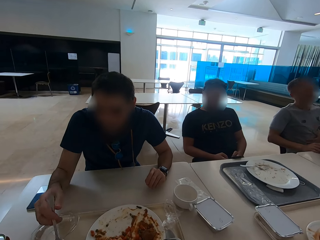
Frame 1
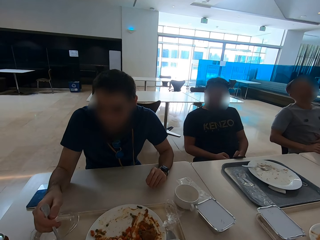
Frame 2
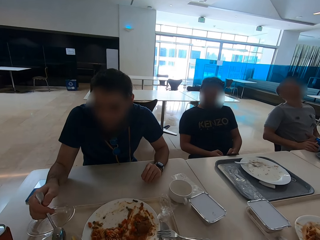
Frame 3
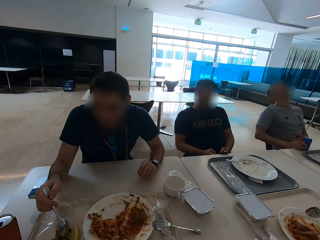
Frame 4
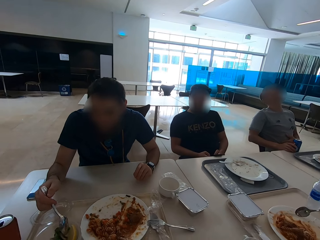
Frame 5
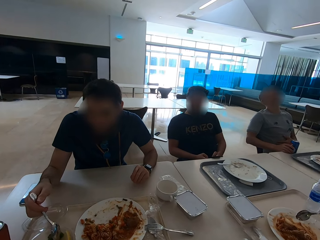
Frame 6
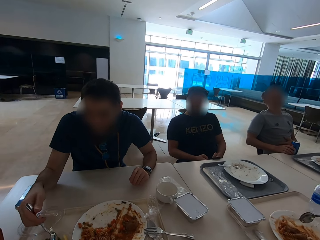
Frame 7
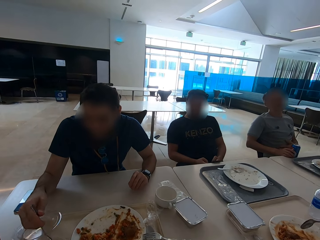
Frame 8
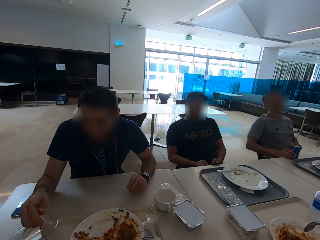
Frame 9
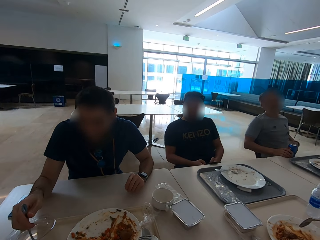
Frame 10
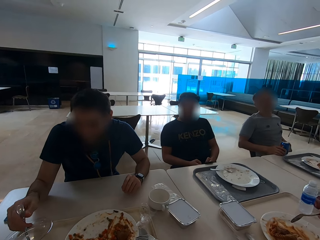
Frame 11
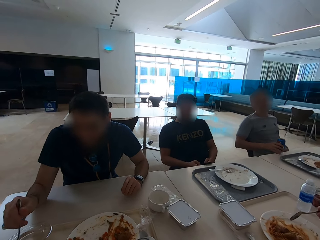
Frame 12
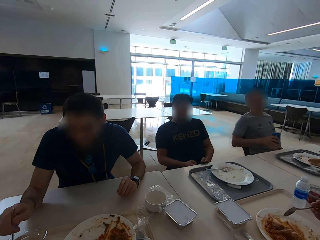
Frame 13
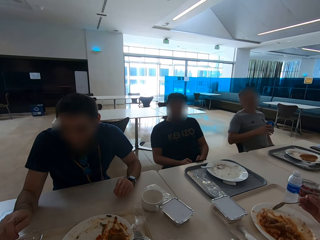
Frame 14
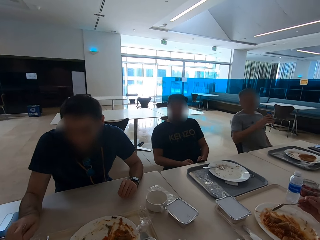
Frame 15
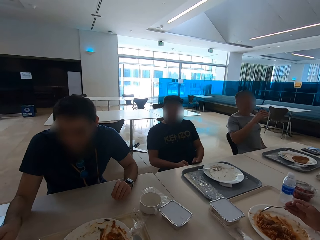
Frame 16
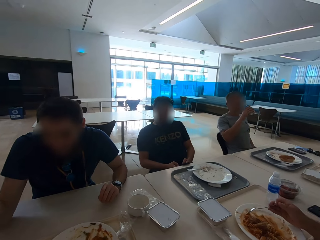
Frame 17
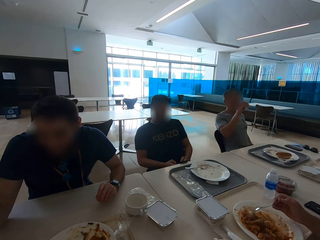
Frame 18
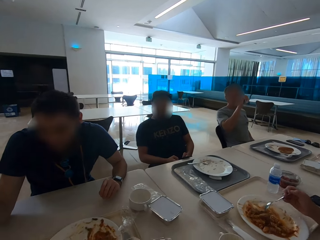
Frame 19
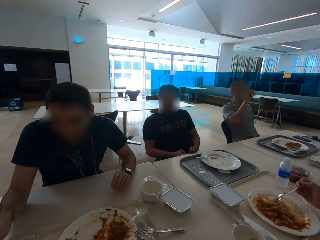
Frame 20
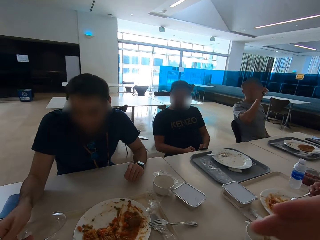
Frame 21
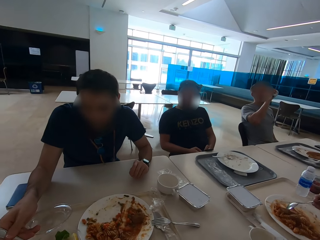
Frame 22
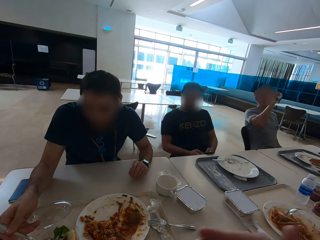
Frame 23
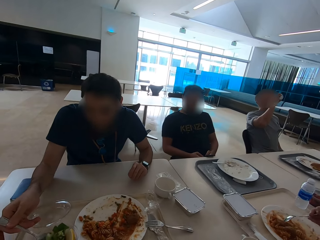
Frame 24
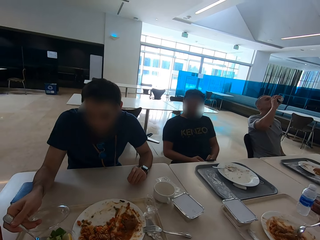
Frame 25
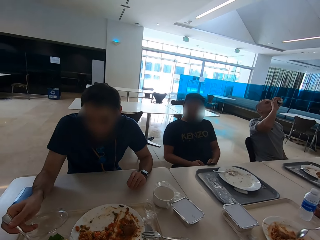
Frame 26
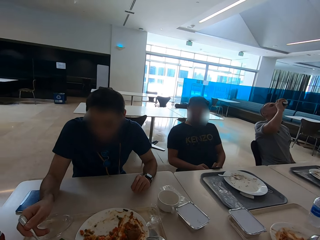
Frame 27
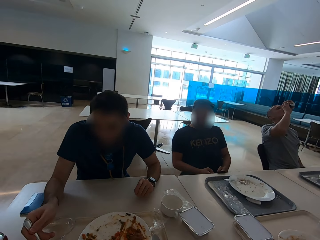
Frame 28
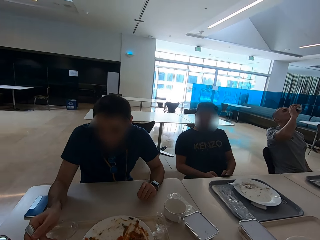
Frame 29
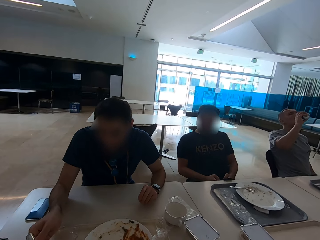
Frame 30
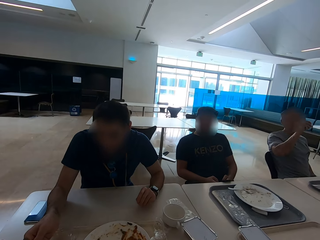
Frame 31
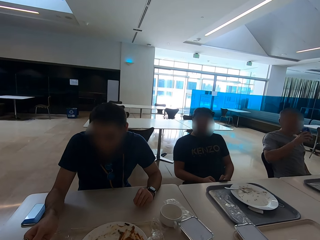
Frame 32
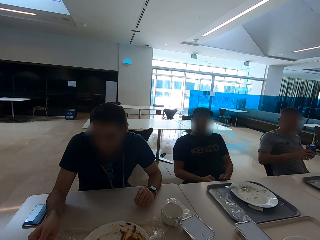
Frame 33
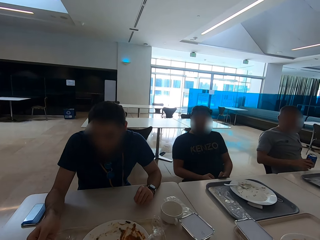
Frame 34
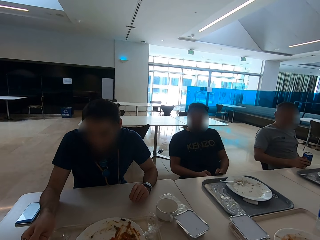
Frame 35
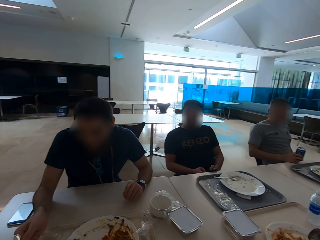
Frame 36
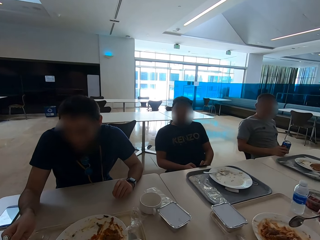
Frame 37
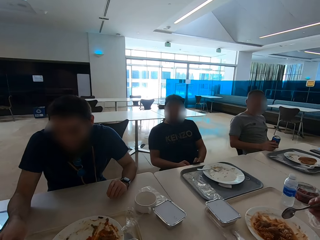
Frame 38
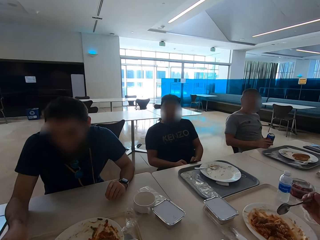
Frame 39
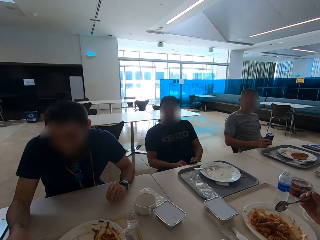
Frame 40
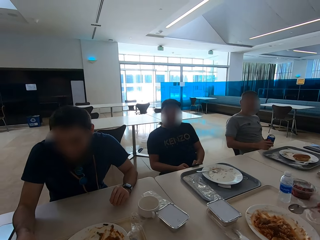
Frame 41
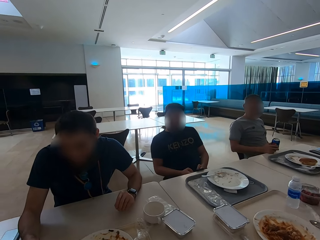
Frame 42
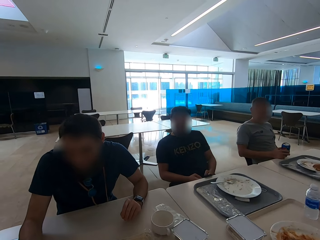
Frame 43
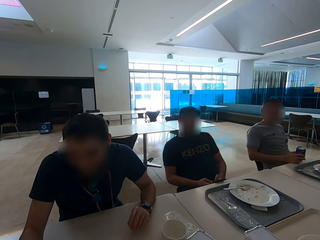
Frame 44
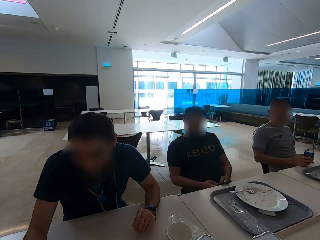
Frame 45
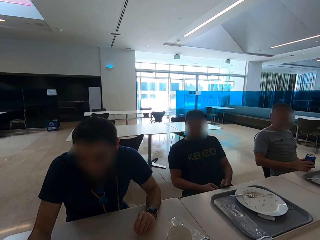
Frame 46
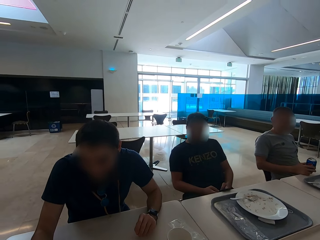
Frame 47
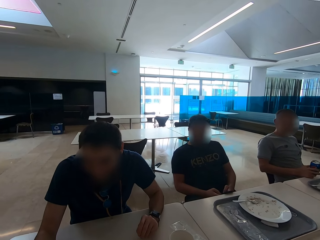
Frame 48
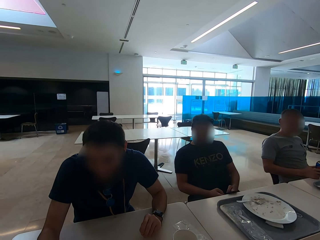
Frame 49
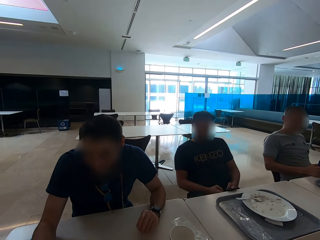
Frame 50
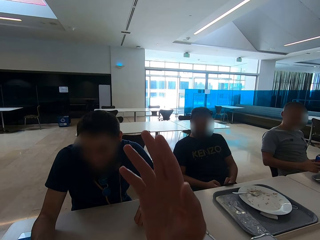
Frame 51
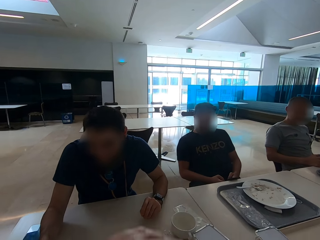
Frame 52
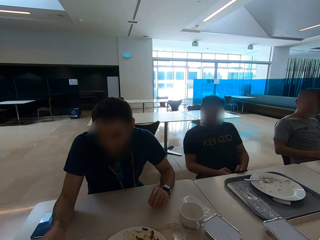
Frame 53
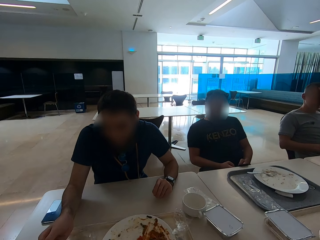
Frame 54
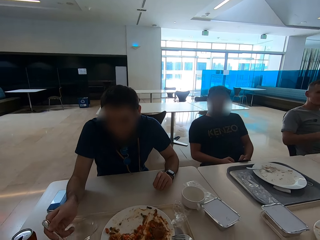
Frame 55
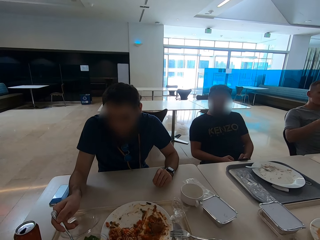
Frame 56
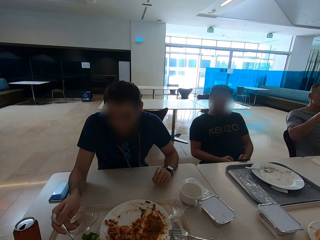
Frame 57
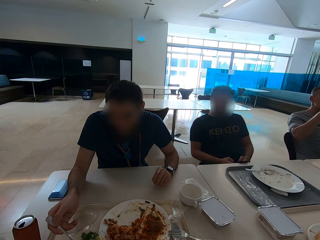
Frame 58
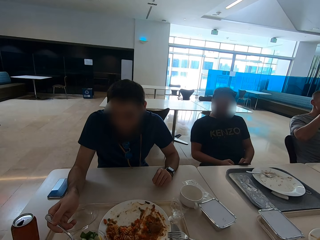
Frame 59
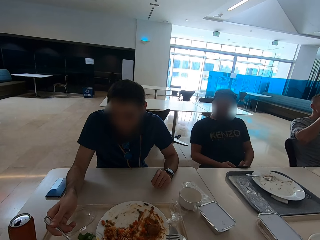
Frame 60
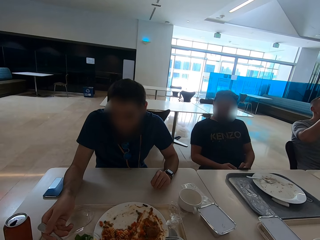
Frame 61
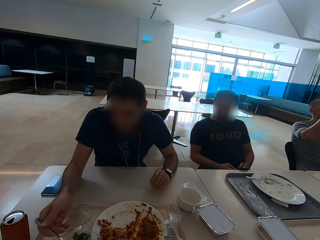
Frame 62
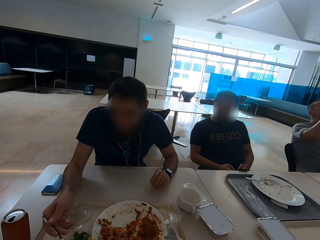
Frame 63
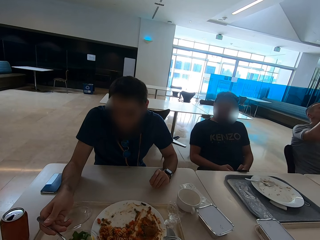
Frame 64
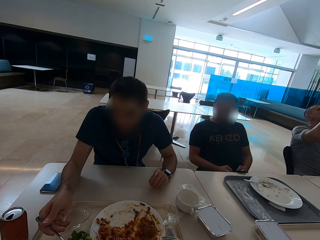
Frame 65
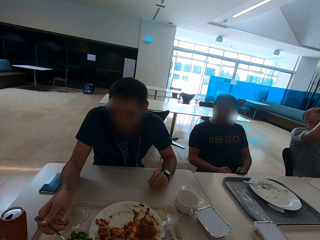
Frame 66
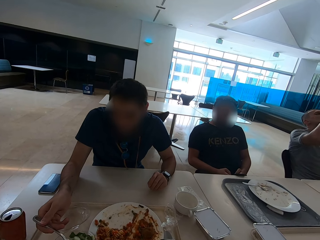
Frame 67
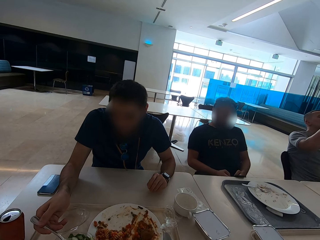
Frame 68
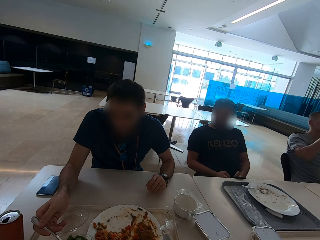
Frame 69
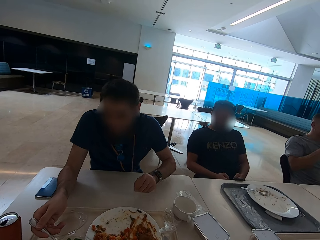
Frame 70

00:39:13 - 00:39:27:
A man scoops lemon. The man puts the spoon in the salad container. The camera wearer speaks with gestures.

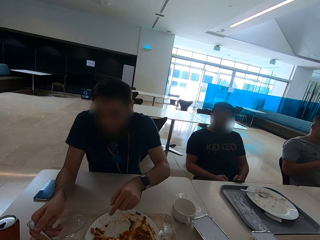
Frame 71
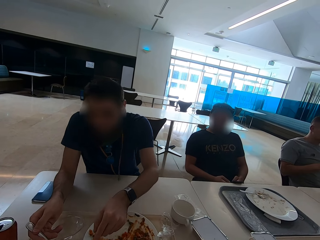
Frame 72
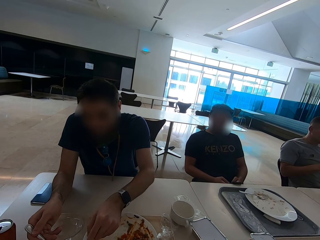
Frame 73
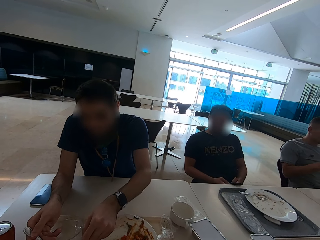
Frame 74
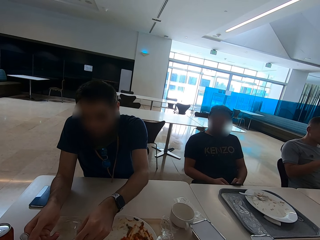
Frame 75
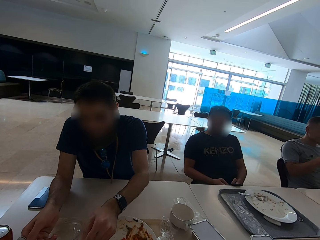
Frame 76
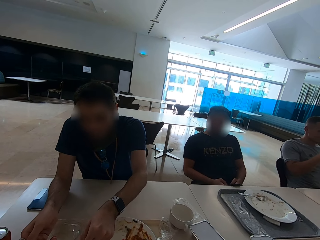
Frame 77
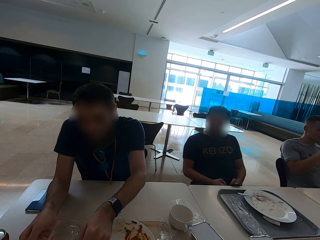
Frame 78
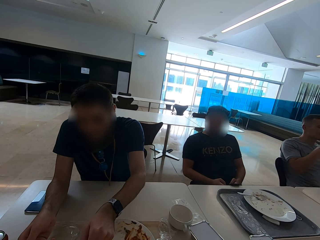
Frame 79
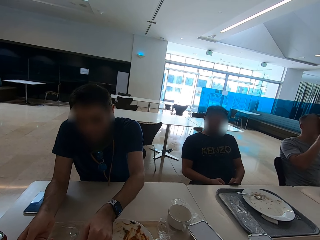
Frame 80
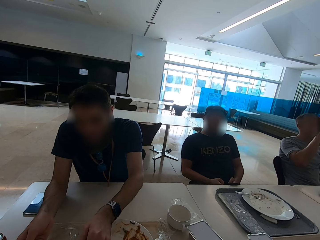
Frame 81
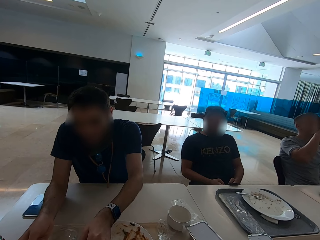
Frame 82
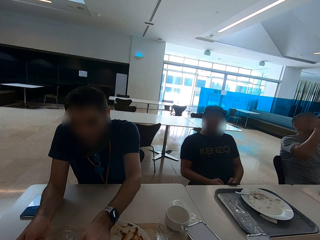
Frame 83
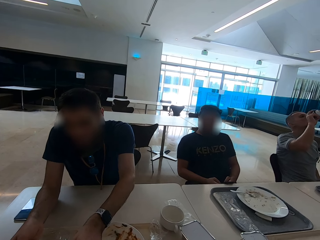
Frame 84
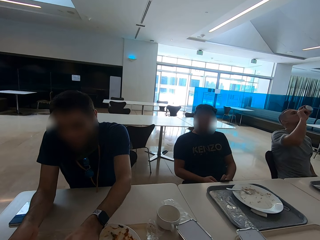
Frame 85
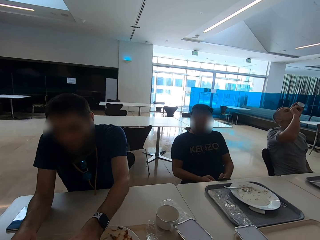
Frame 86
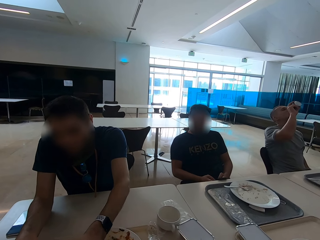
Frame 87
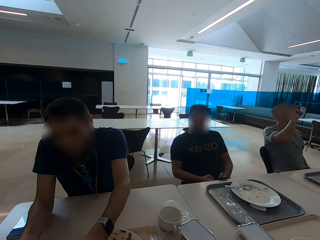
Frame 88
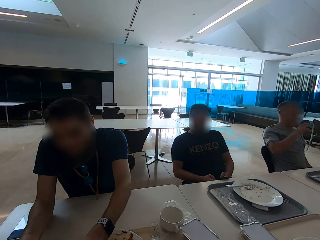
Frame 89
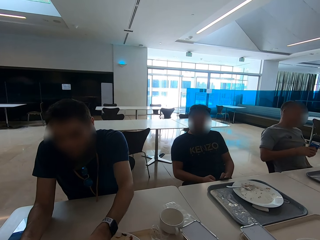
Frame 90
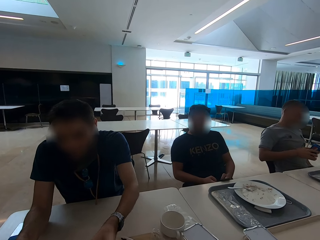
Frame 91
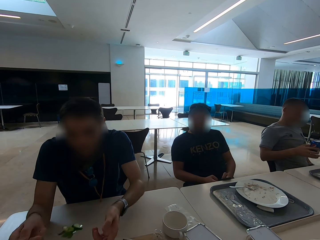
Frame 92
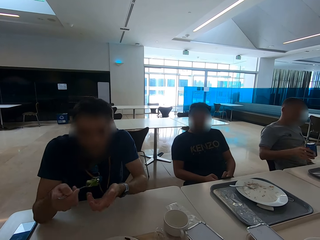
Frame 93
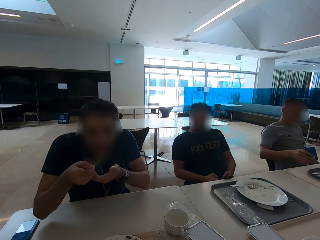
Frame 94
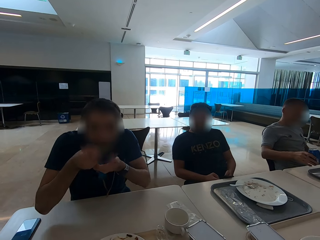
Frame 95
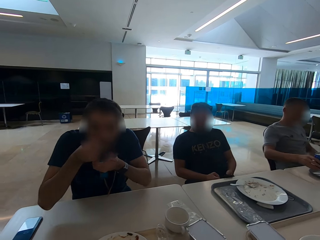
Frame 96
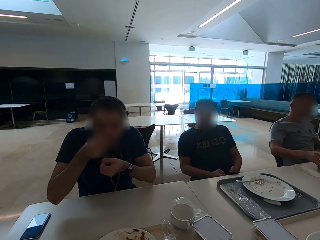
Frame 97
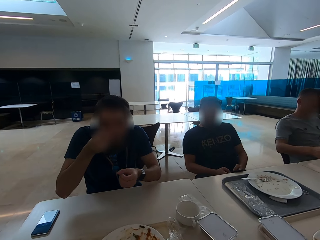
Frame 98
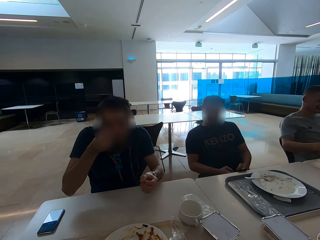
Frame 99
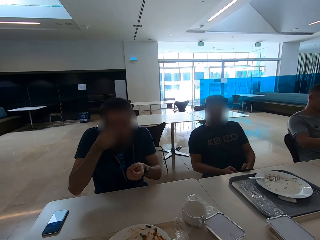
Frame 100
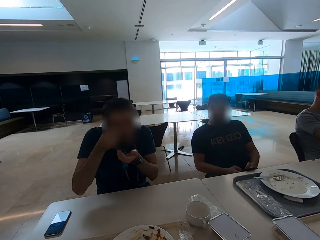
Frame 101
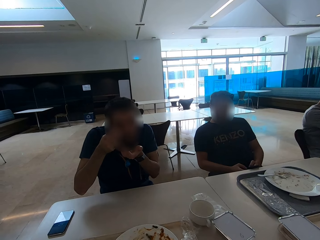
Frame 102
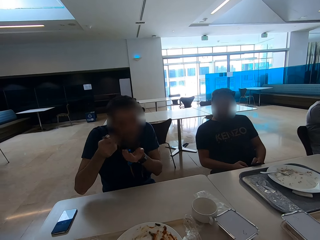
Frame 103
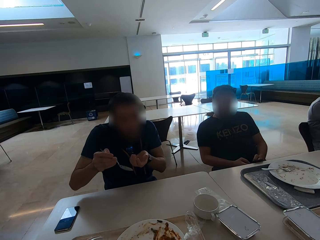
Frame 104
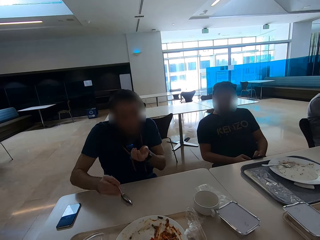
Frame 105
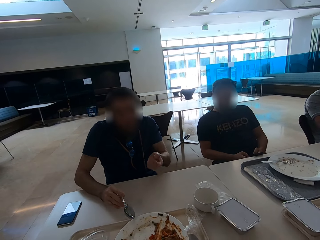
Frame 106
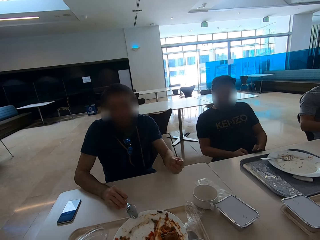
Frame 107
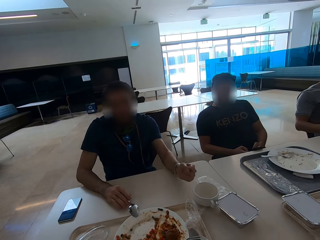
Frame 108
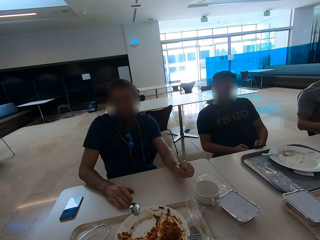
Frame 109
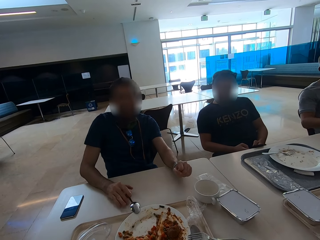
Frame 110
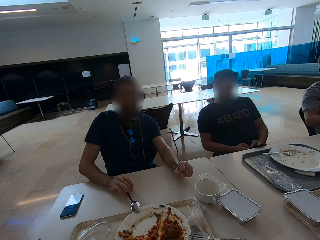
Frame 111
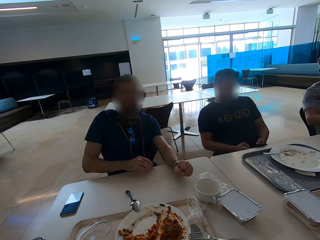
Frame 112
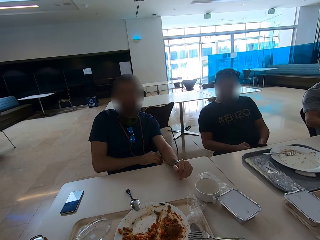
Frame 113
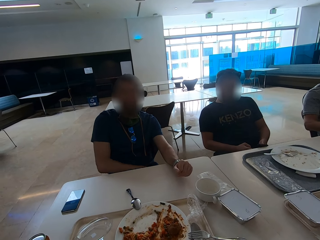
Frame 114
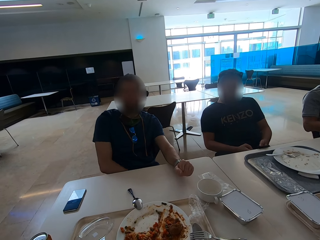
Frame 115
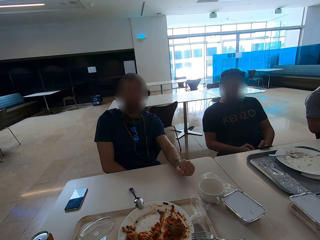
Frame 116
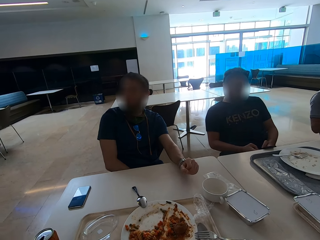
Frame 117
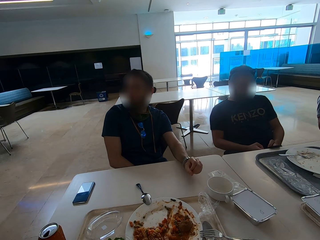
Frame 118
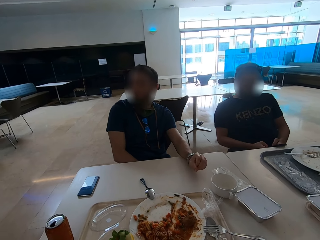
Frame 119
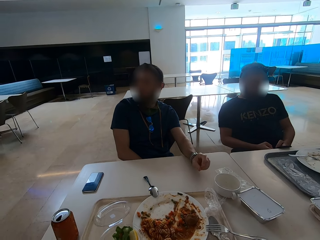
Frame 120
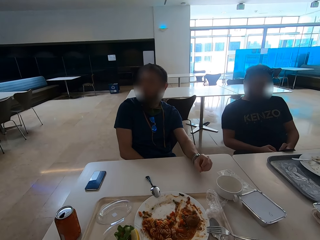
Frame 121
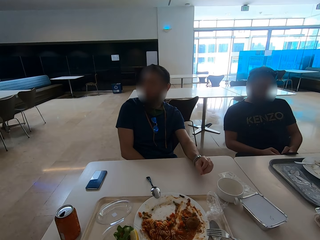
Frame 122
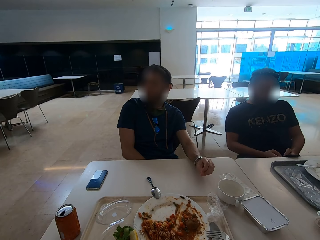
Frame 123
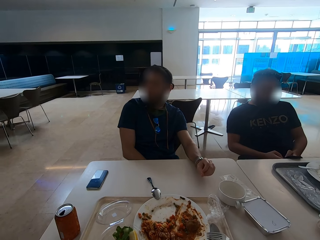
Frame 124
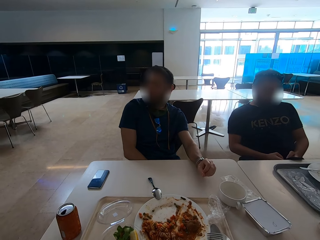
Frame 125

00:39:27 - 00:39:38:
A man eats salad. The man places the spoon on the plate.
